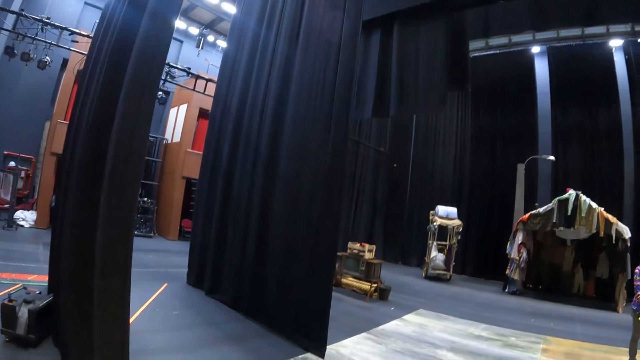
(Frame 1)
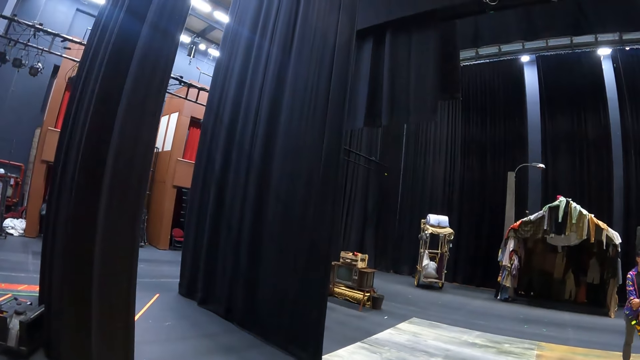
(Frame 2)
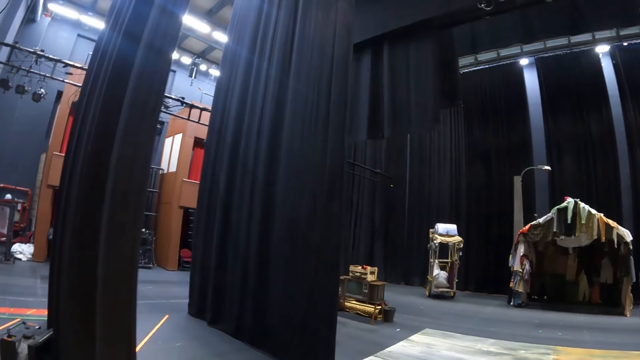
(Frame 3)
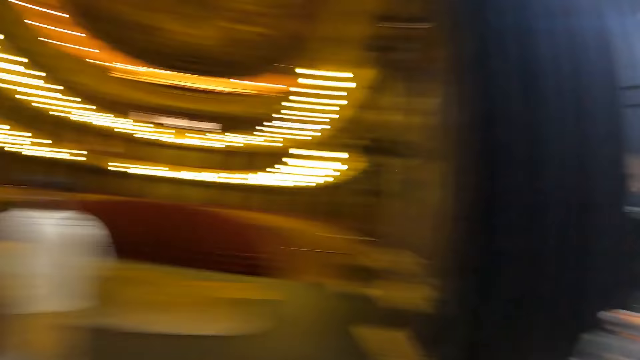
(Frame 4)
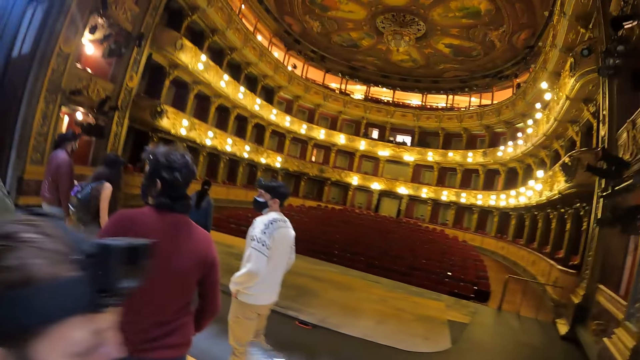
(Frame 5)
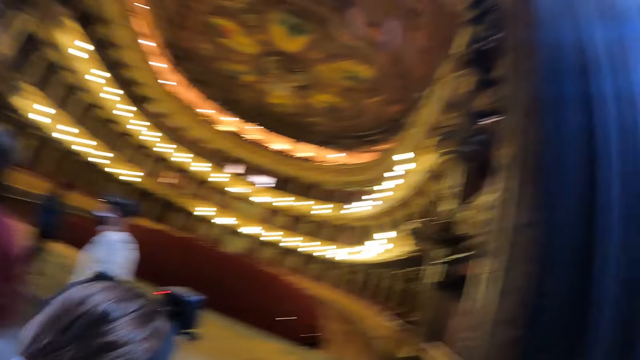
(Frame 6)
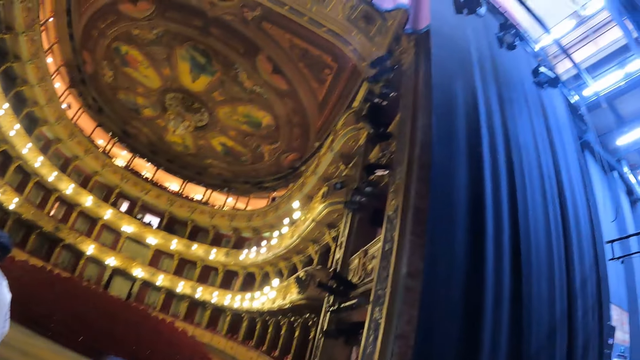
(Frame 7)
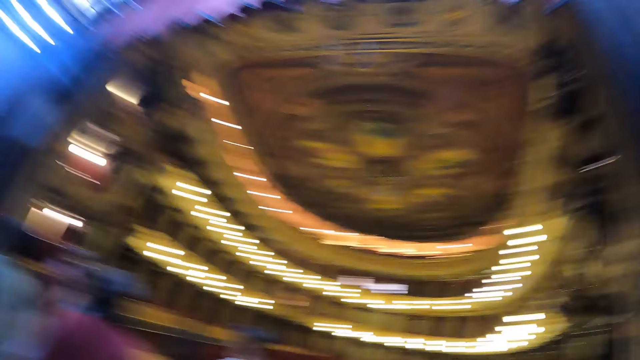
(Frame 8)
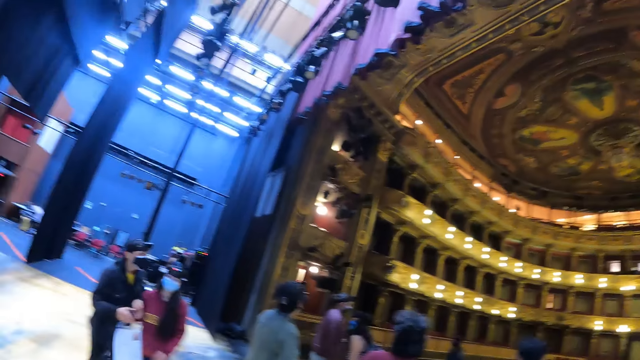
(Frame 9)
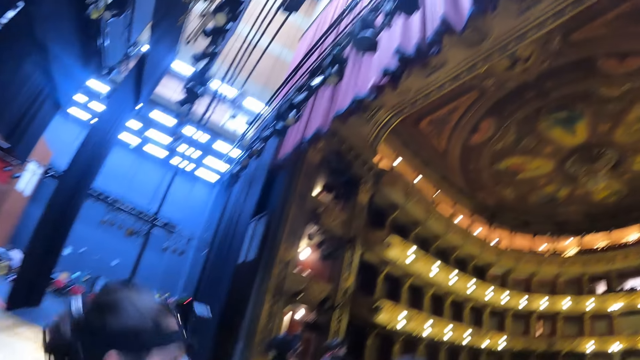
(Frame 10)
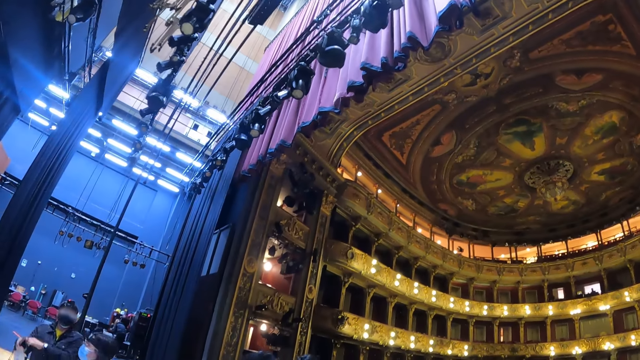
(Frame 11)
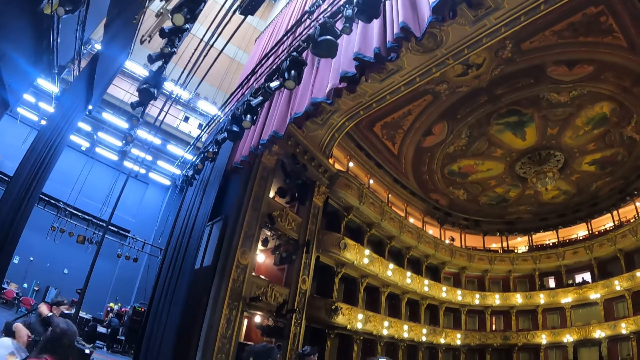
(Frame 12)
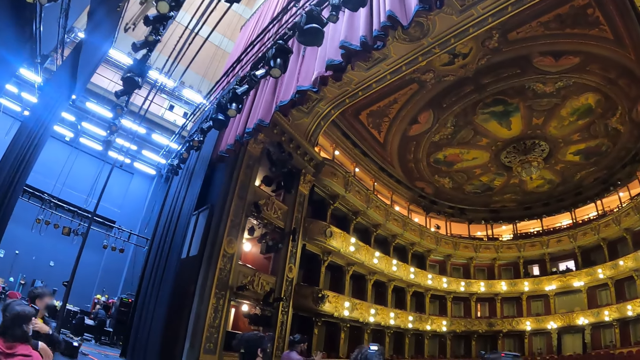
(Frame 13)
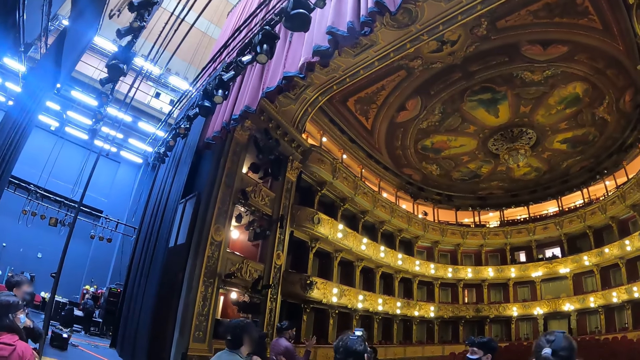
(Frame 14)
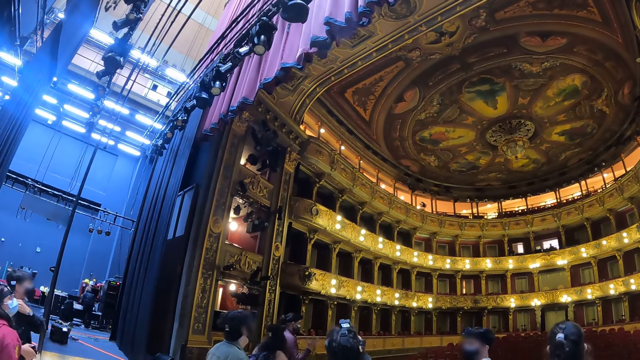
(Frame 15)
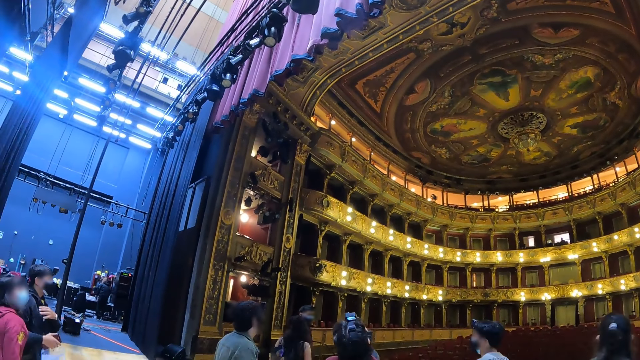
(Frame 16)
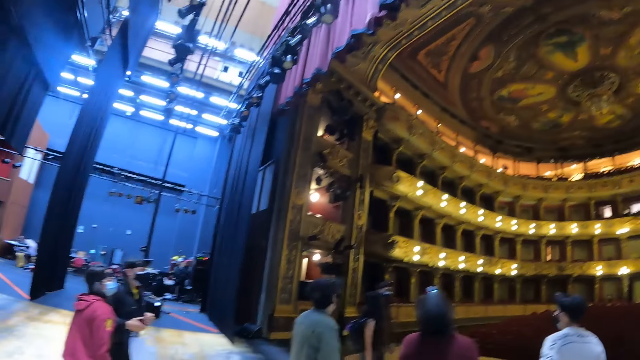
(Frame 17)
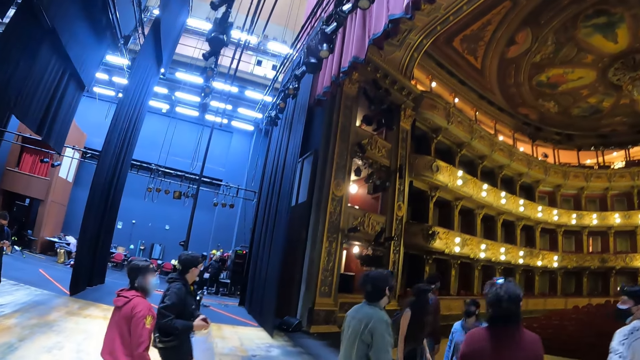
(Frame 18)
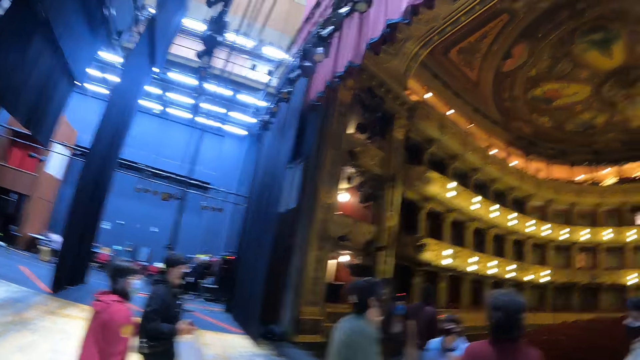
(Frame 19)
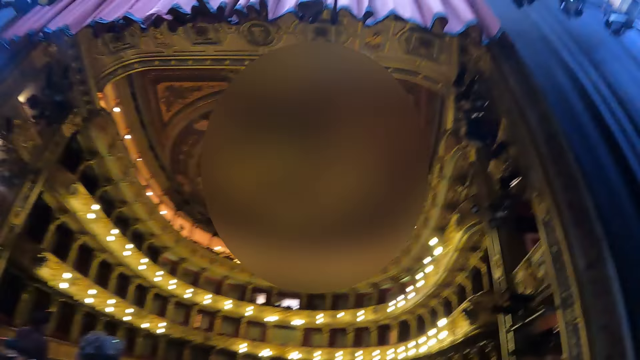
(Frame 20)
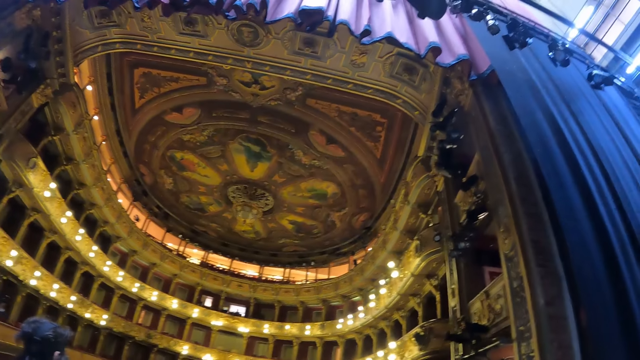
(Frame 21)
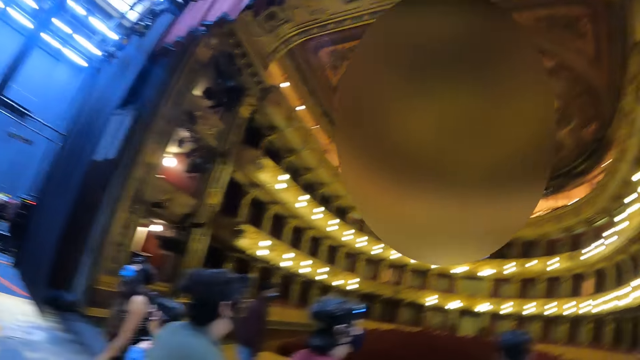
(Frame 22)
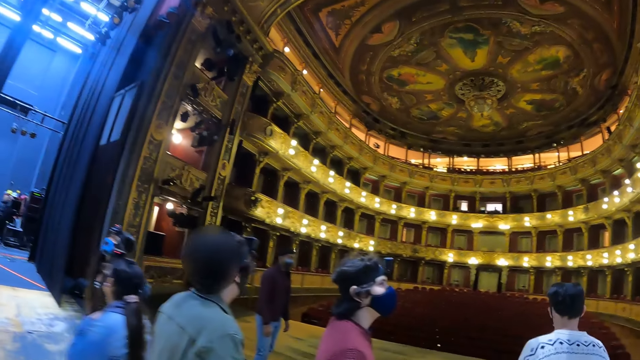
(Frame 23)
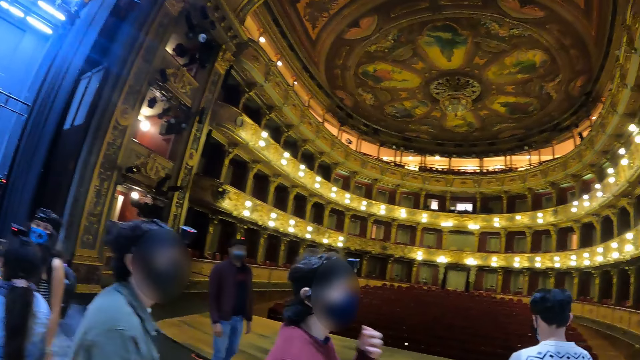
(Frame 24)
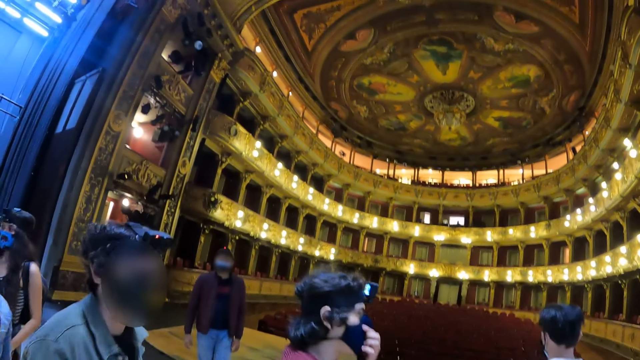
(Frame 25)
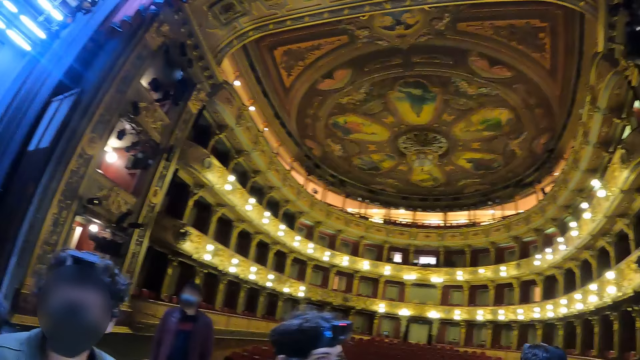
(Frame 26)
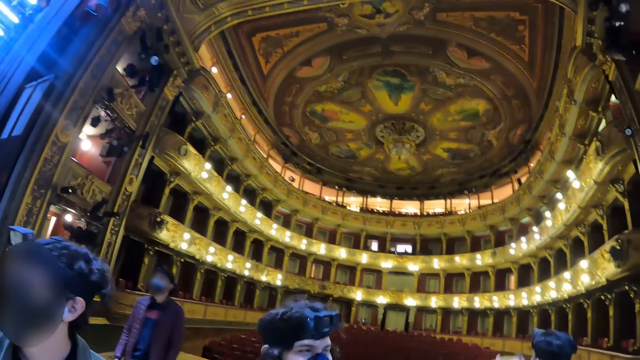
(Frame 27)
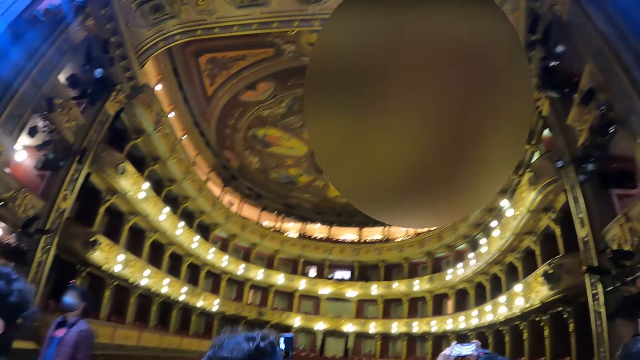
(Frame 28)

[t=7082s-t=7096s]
The camera wearer looks at the clothes. They turn around a room. They look at the people. They turn around the room. They look at the people.

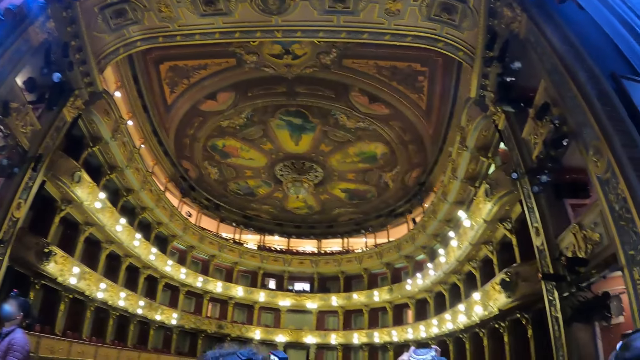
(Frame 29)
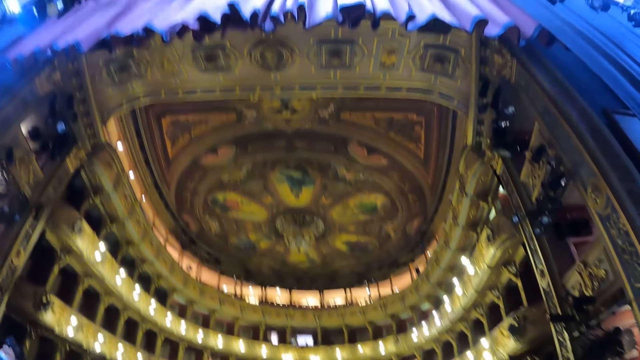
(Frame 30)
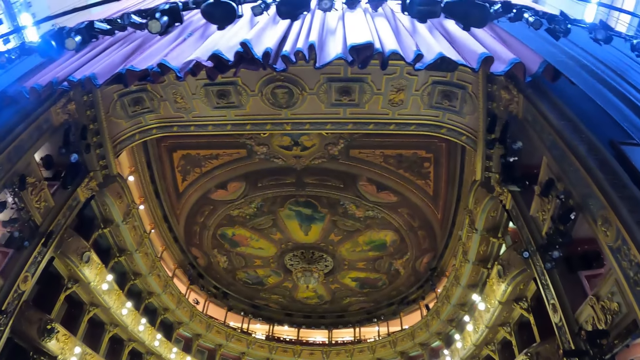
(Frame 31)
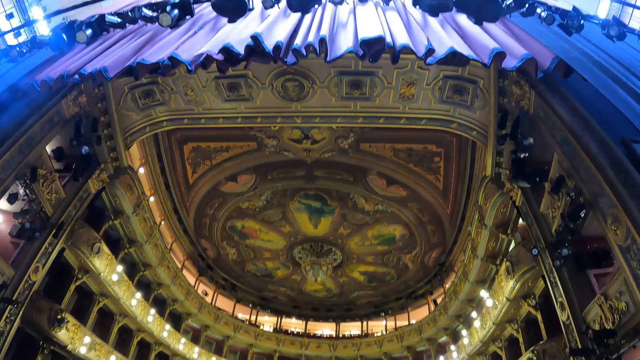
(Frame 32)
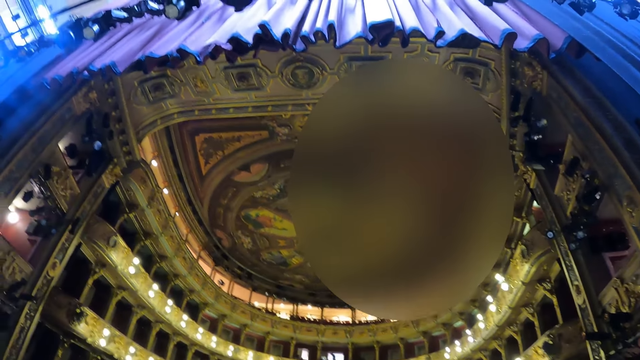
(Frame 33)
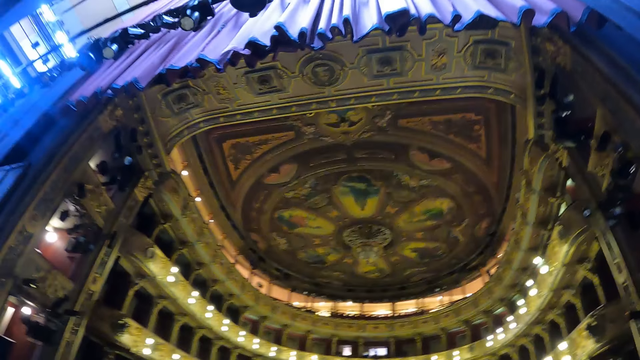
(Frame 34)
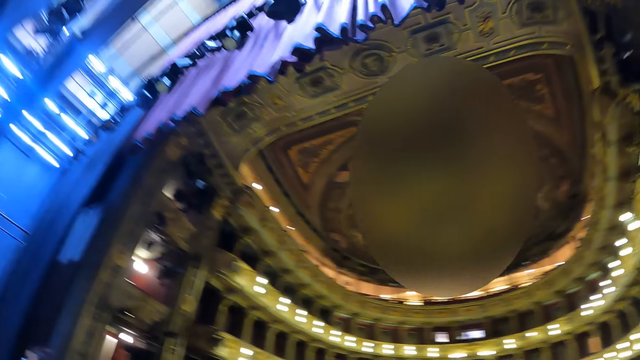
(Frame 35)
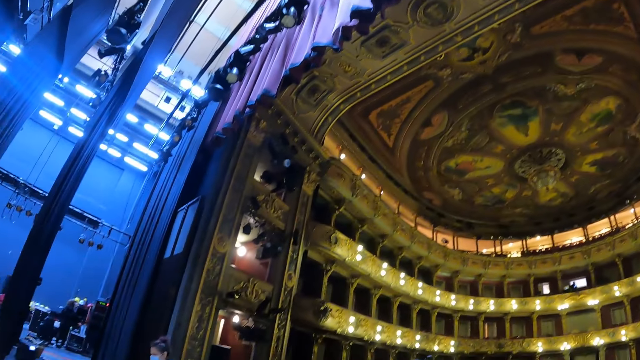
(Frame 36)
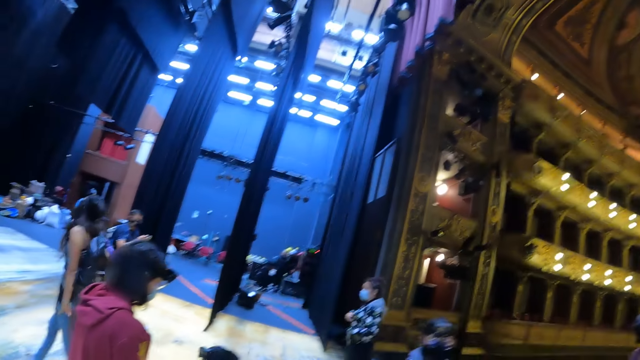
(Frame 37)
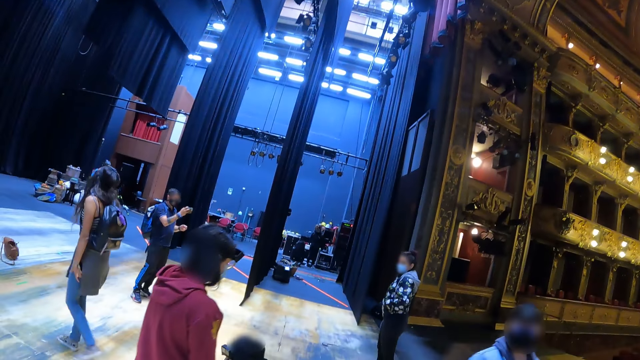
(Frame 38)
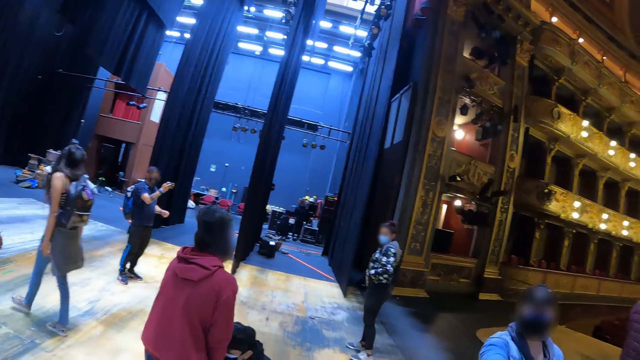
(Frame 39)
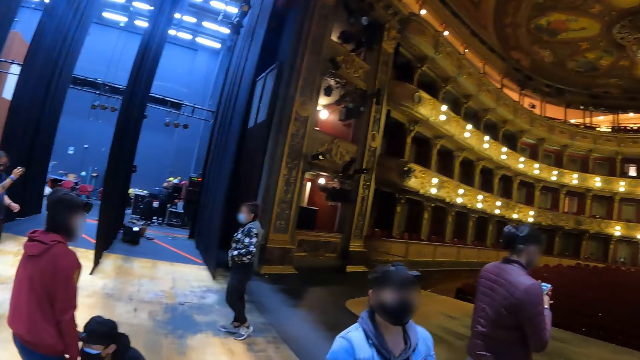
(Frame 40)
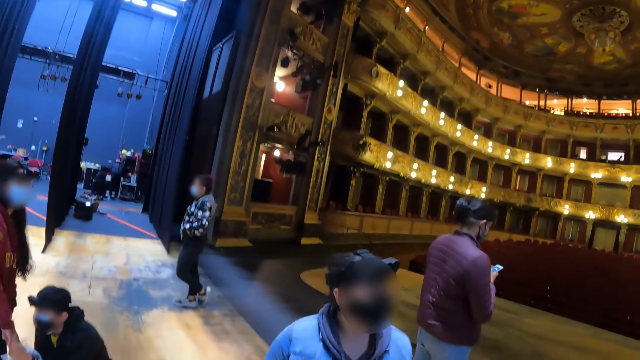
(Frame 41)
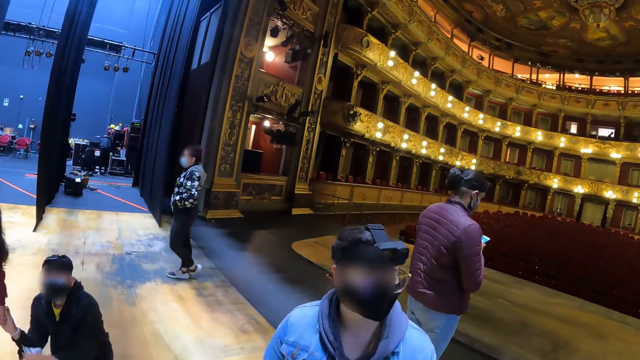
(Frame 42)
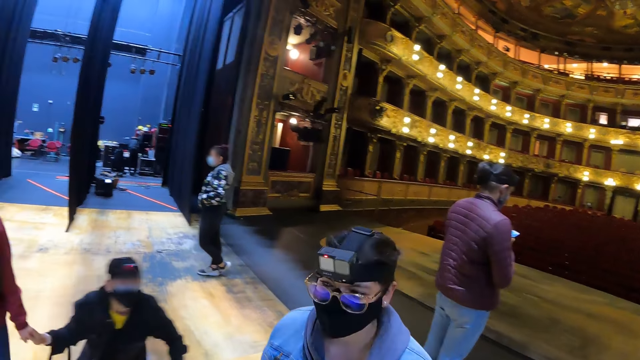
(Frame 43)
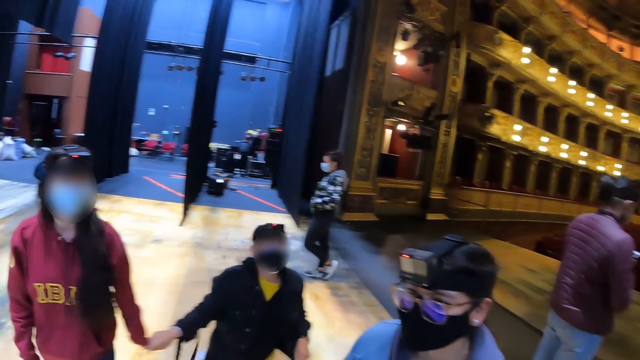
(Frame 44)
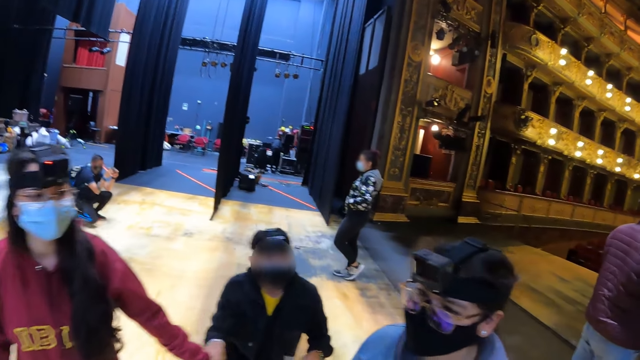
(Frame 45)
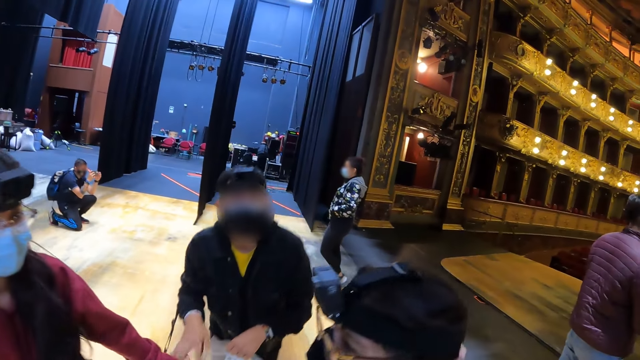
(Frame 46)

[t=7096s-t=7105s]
The camera wearer looks at the decoration. They turn around a room. They look at the people.
